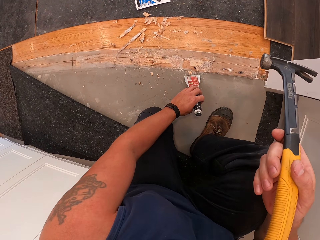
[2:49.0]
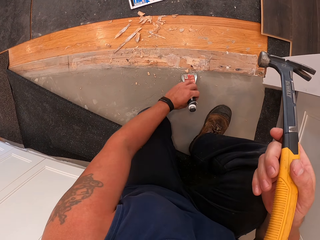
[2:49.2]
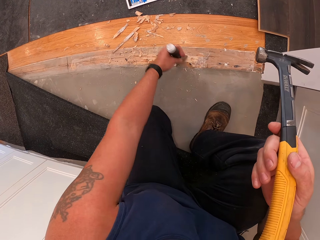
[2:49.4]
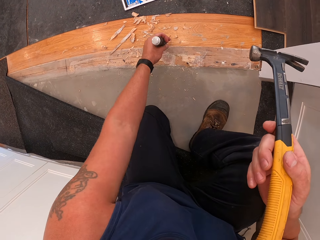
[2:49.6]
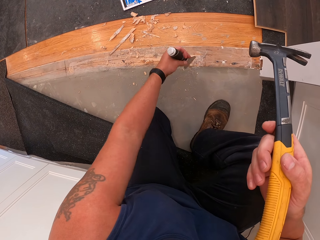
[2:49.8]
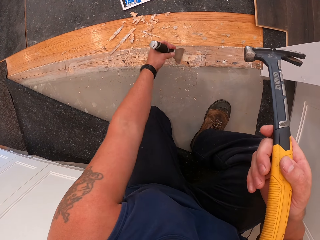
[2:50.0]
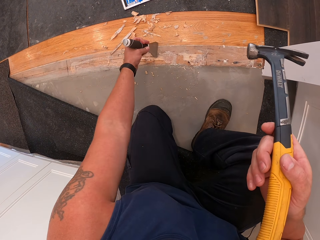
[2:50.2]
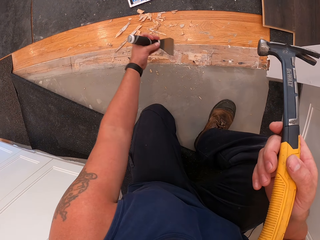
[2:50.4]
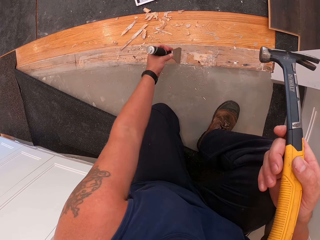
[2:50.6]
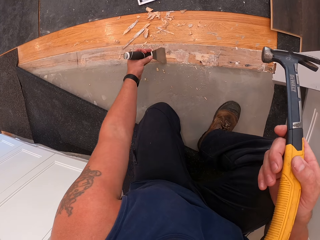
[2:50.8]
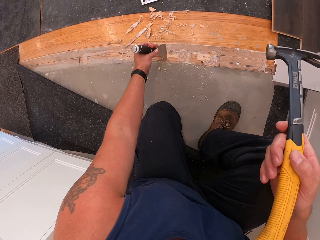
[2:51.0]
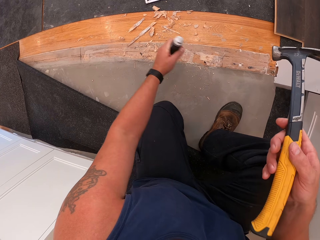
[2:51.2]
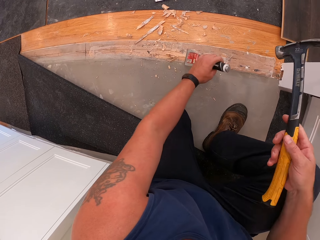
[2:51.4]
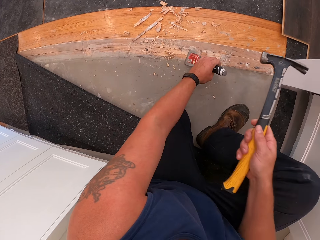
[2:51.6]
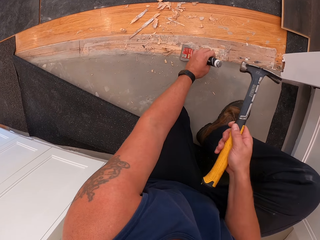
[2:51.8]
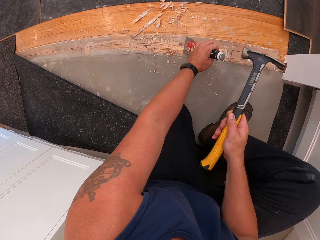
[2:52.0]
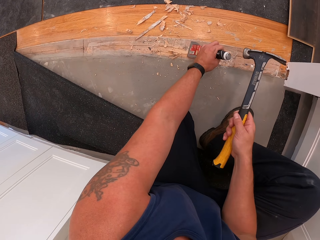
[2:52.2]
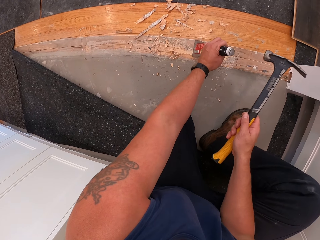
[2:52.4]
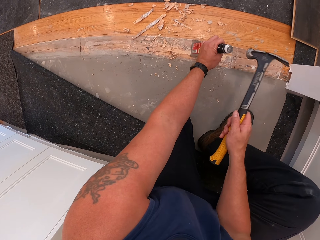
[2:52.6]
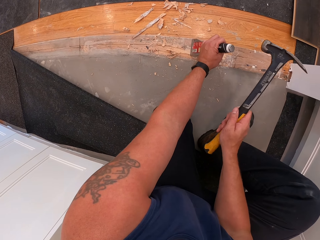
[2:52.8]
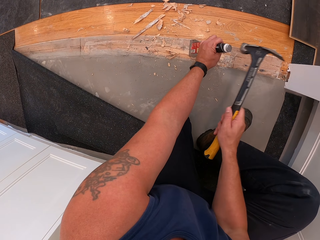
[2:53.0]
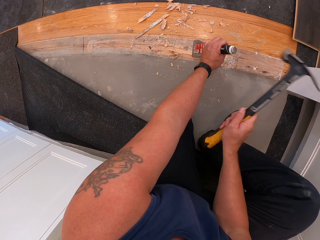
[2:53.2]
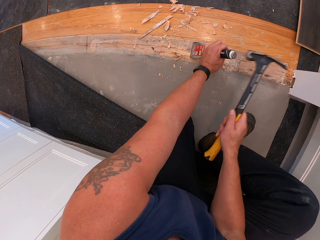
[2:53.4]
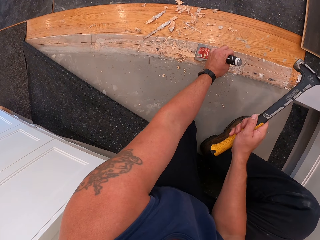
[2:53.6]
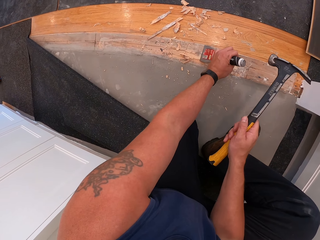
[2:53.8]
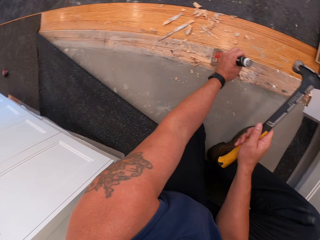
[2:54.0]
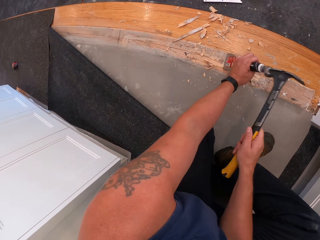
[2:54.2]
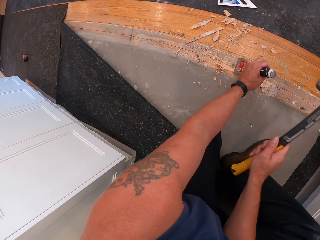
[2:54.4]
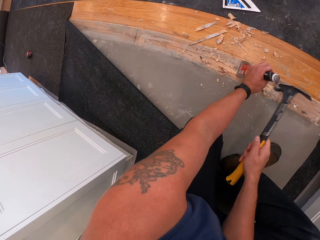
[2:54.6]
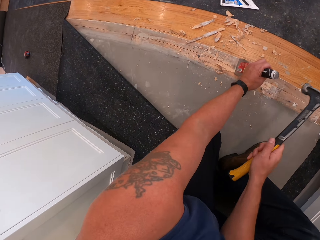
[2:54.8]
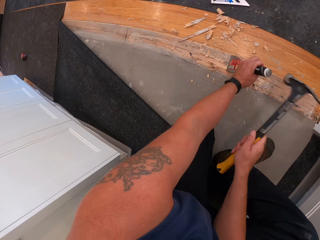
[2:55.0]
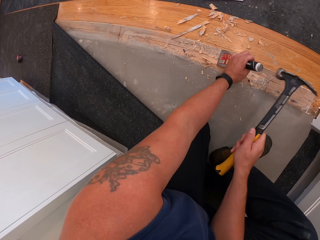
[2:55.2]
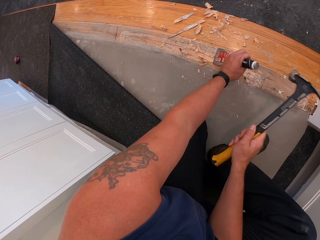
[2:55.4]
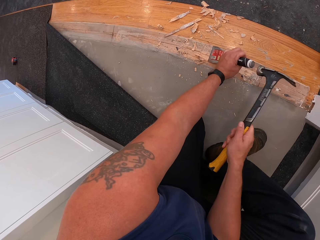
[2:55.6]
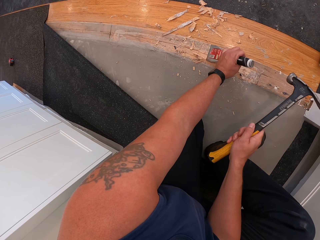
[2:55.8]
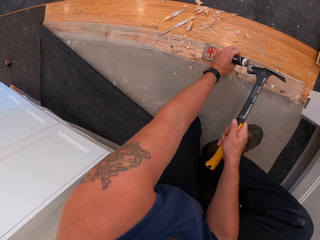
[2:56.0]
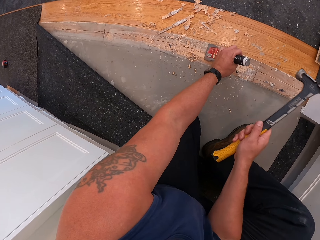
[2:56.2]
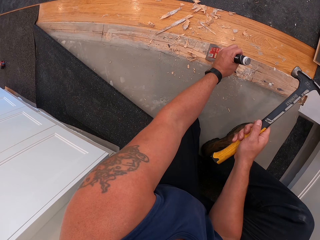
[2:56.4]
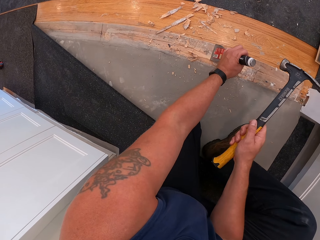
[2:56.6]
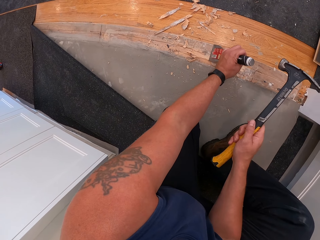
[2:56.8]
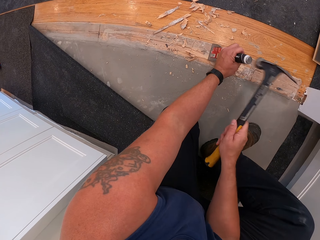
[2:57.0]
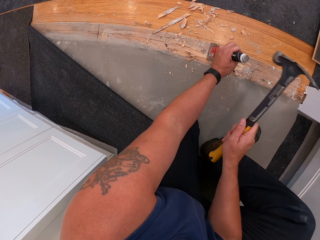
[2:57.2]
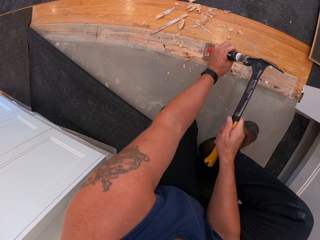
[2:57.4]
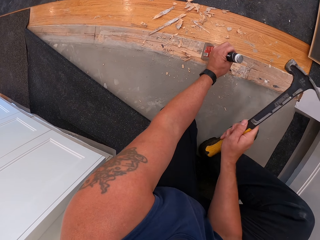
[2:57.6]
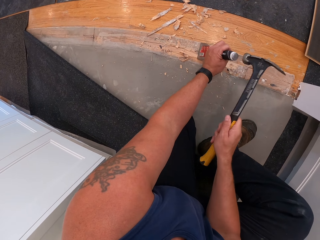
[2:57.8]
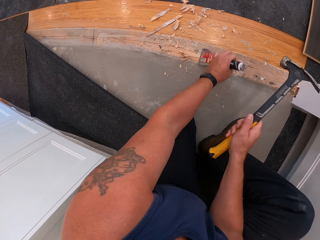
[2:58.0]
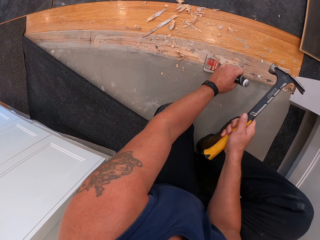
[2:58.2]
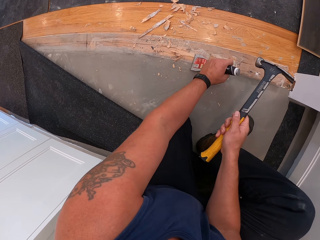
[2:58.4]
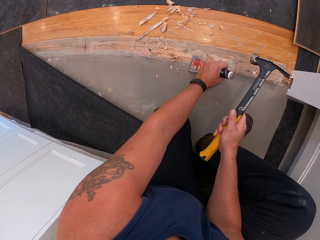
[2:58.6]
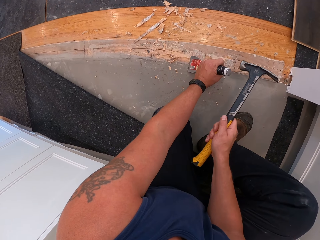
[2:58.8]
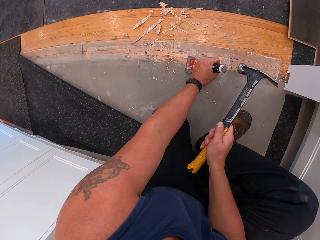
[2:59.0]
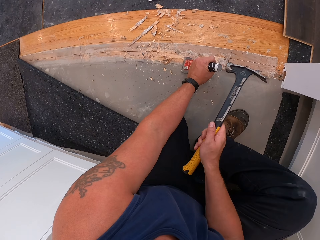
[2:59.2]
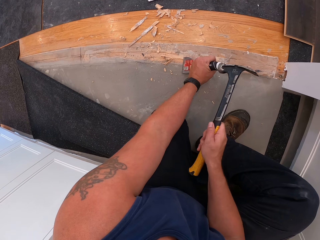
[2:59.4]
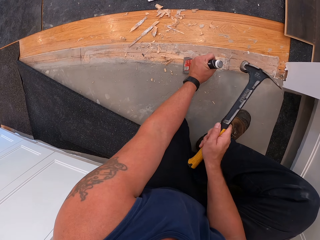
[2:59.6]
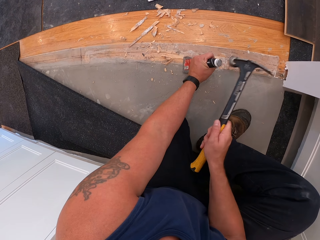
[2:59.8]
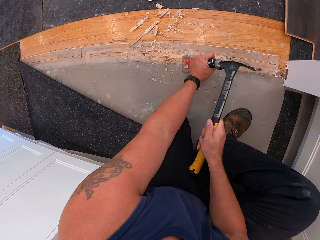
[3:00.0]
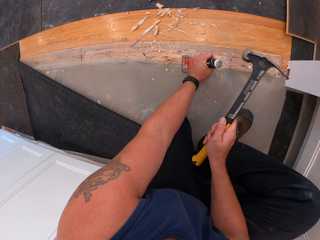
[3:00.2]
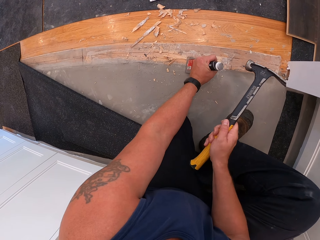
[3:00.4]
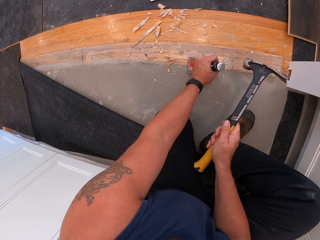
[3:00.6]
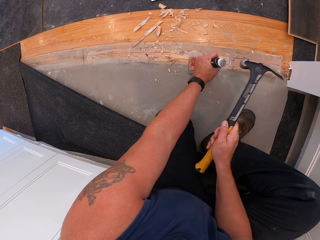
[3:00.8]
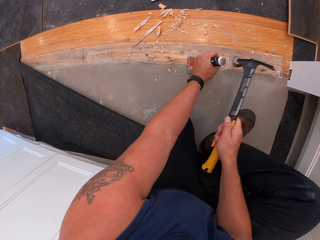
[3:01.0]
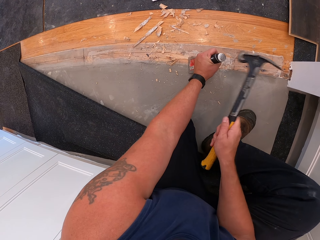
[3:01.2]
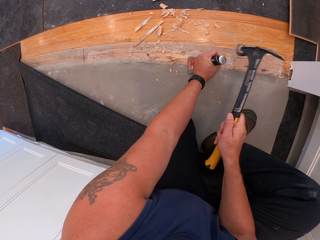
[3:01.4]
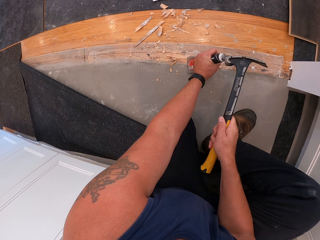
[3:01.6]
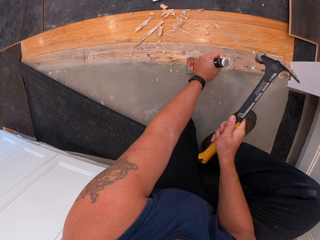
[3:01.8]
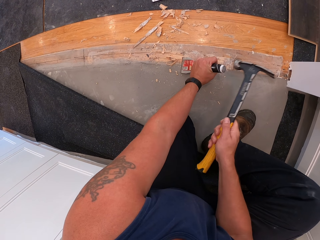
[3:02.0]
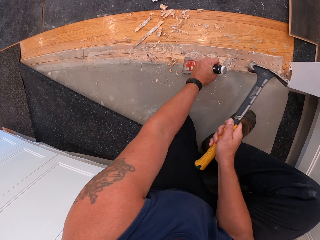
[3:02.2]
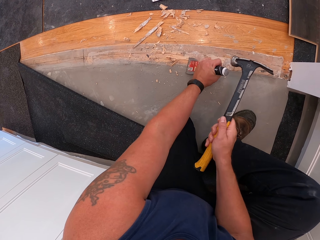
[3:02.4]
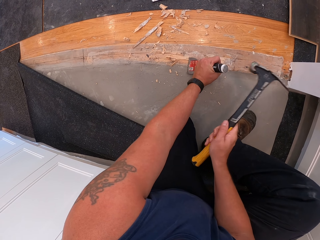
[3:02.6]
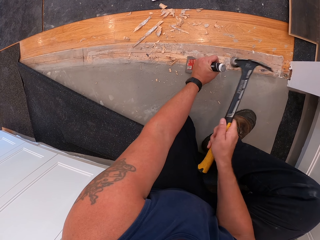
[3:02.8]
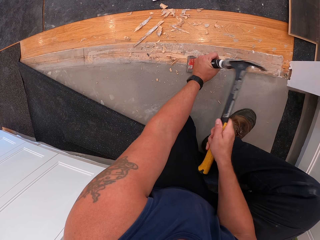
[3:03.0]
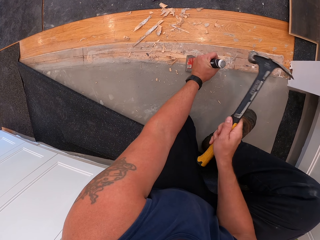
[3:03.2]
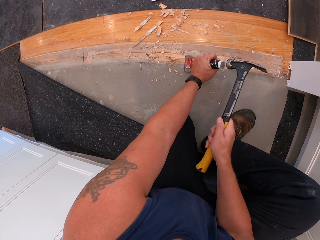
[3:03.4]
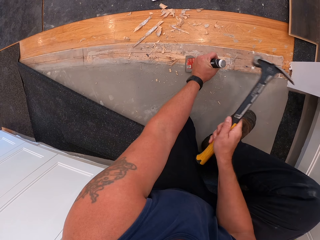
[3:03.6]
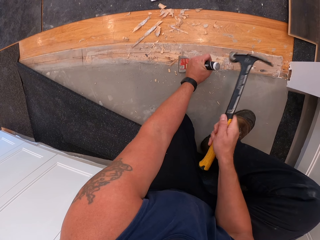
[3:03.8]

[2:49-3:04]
The camera wearer gathers debris of wood on the floor board with the scraper or putty knife in his left hand. He puts the putty knife on the wooden floor. He scrapes off wood on the floor board with the hammer and scraper in his hands. He hits the putty knife with the hammer. He moves the putty knife. He hits the putty knife with the hammer.

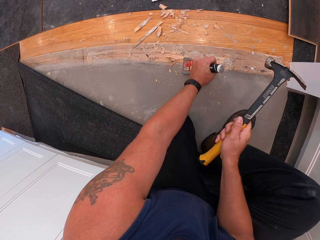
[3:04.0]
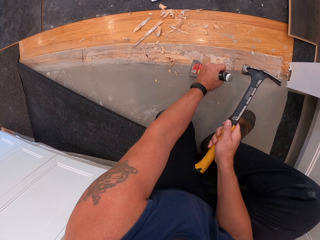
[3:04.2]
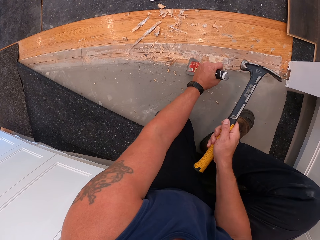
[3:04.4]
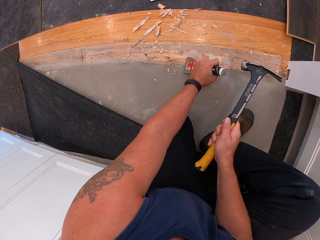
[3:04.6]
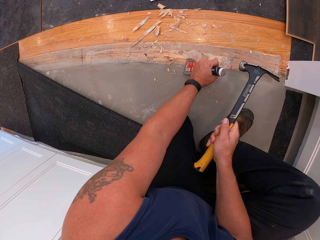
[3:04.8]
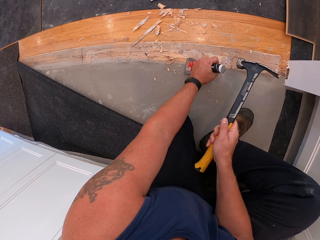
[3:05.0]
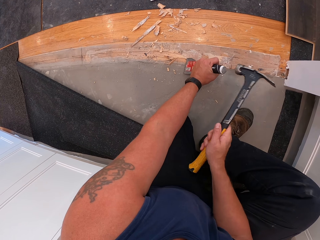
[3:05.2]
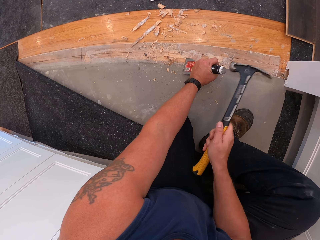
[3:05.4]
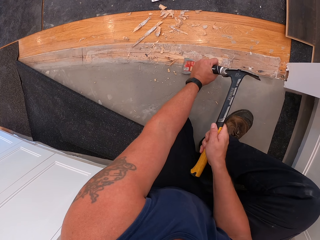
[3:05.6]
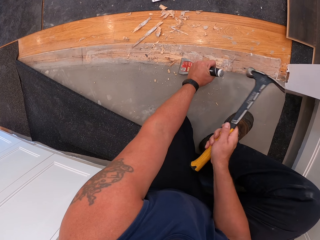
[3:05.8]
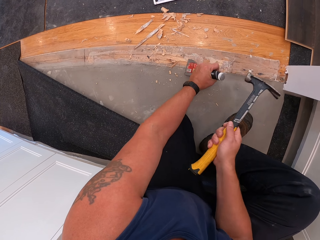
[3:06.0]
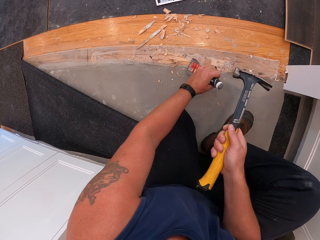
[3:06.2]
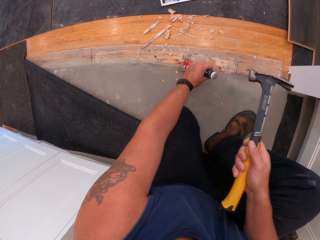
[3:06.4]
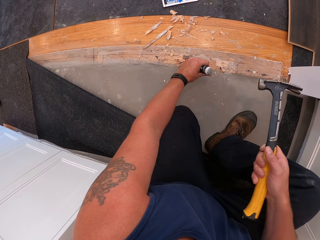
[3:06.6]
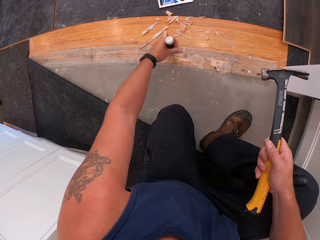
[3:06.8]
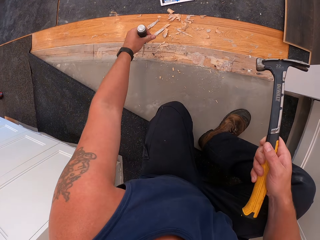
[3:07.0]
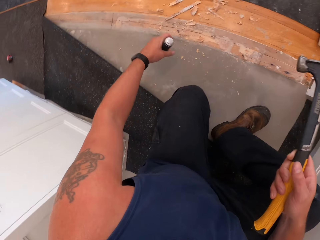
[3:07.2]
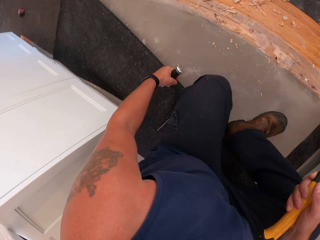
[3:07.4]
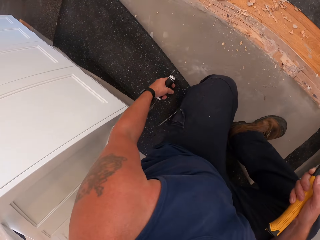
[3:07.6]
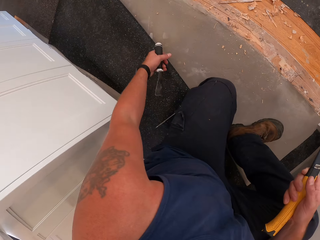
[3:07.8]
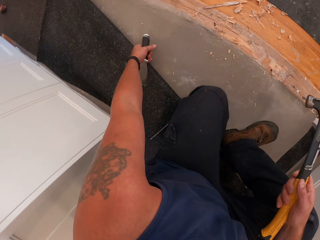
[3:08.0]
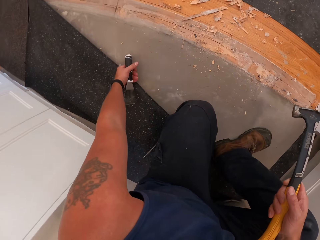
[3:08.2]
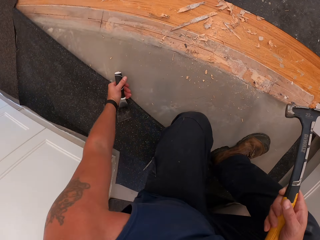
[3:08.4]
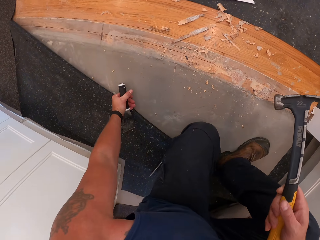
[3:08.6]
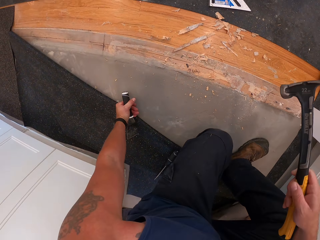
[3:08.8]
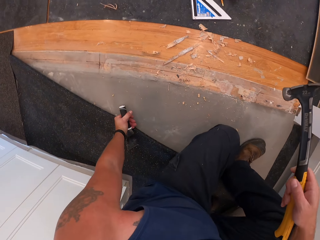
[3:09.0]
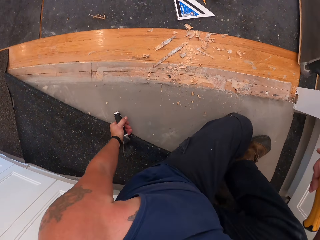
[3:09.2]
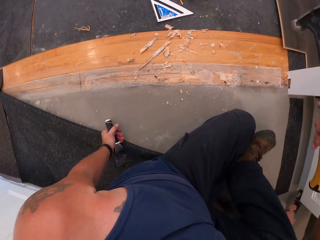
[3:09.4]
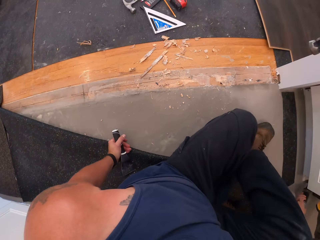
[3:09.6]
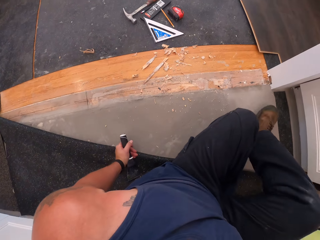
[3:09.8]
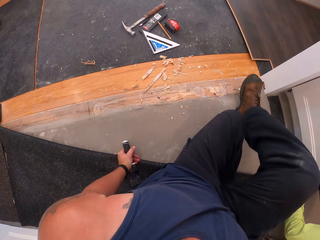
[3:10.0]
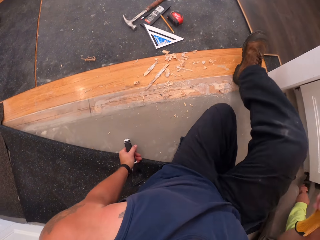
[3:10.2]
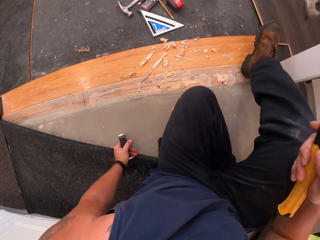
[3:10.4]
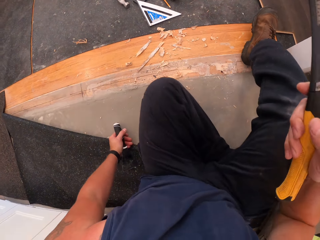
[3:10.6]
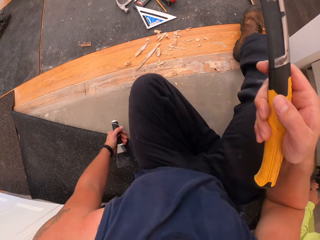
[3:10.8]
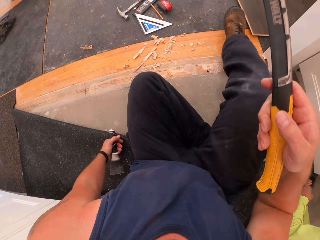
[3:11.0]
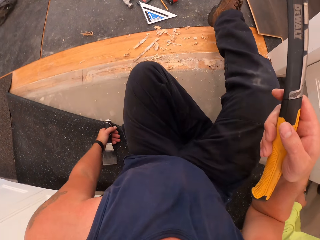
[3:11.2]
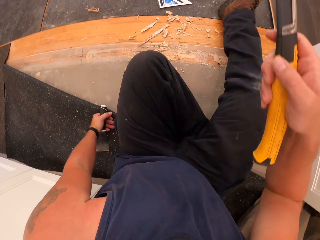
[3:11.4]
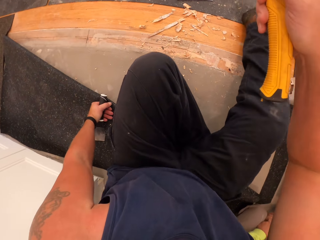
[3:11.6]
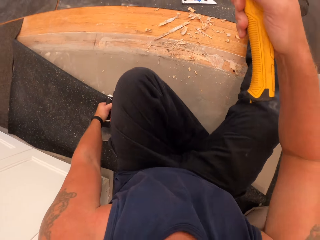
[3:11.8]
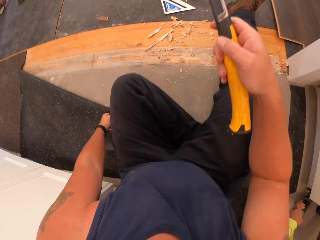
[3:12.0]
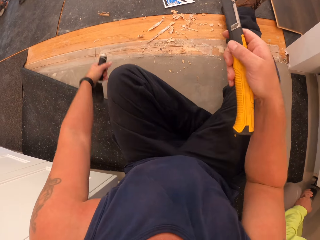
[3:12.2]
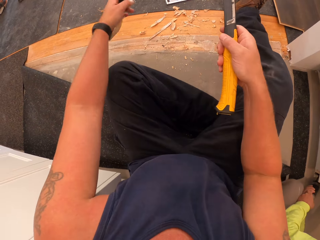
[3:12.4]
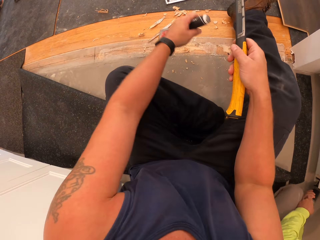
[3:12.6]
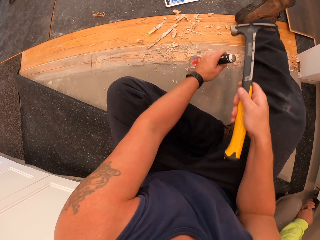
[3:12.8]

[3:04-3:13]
The camera wearer gathers debris of wood on the floor board with the scraper in his left hand. He sits on the floor. A man sits on the floor.
